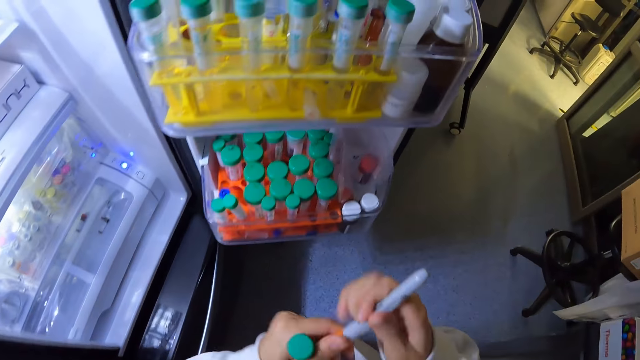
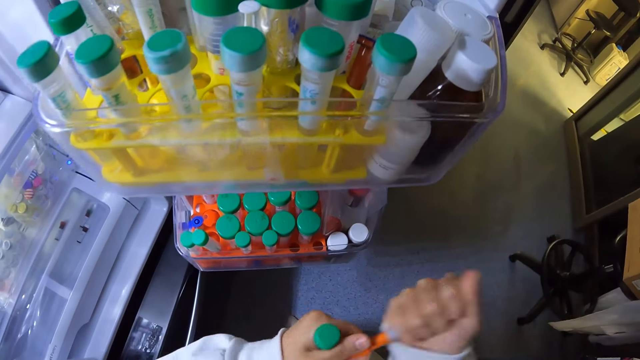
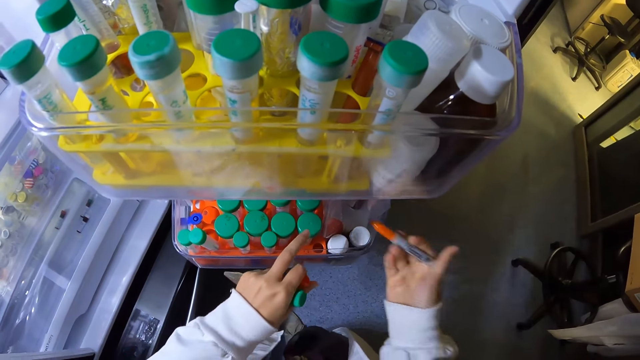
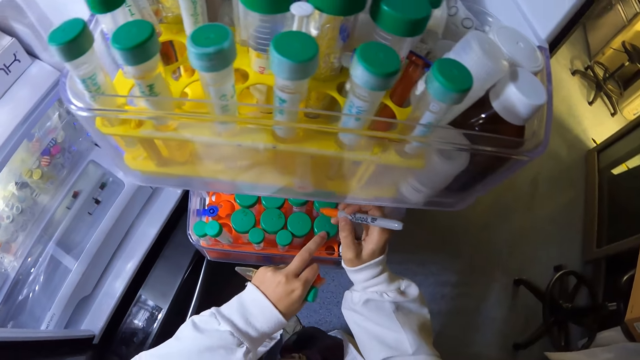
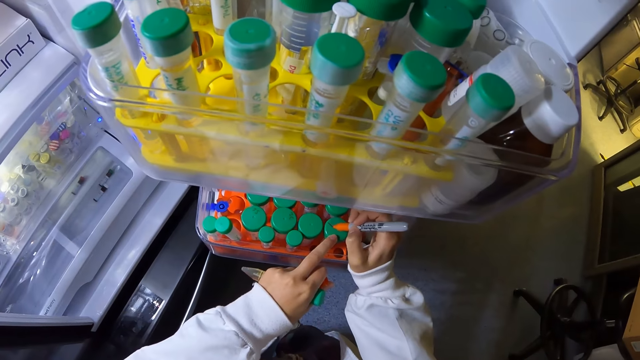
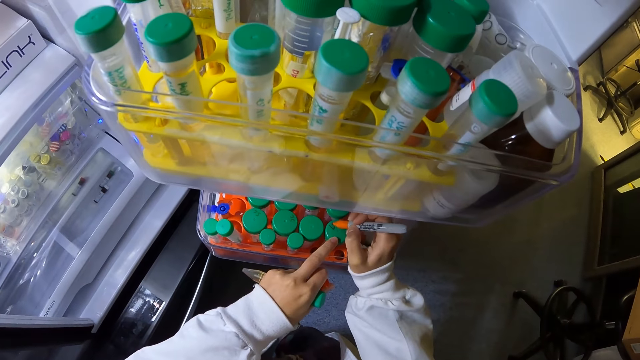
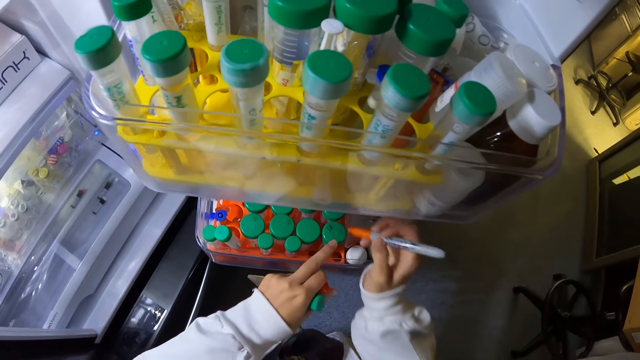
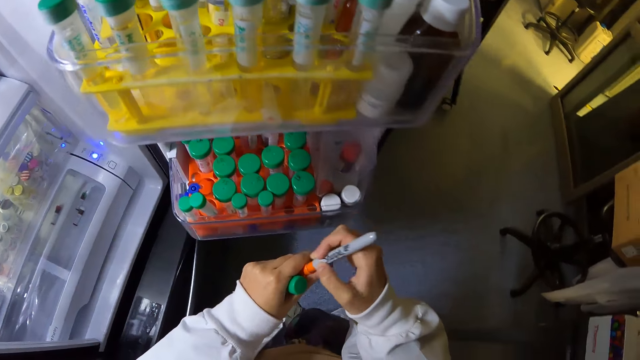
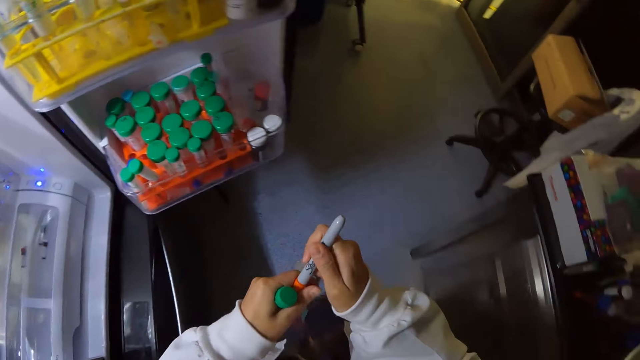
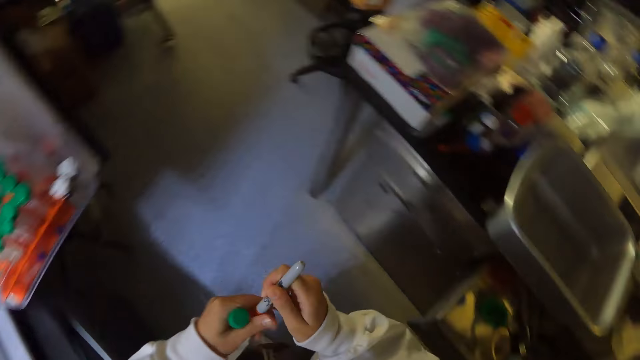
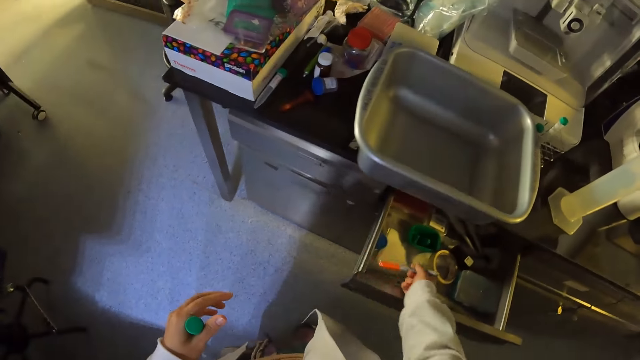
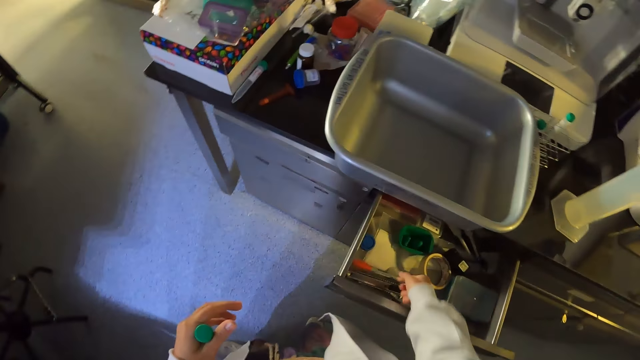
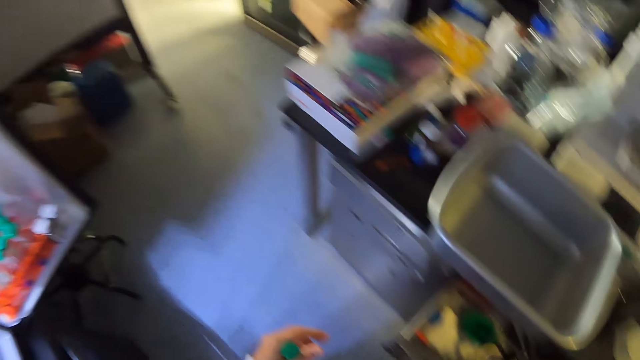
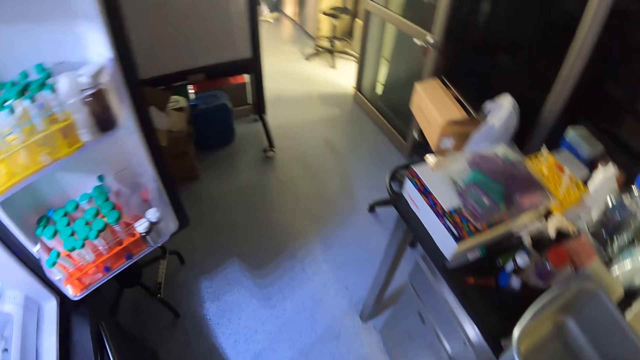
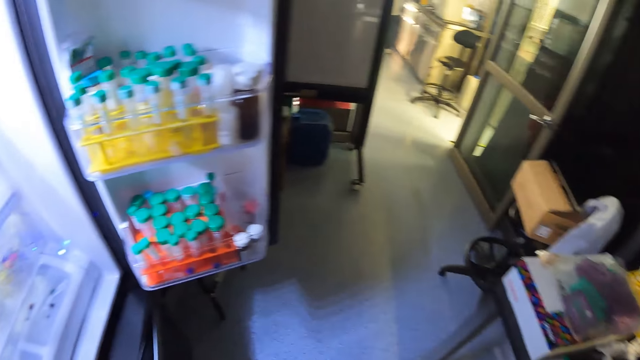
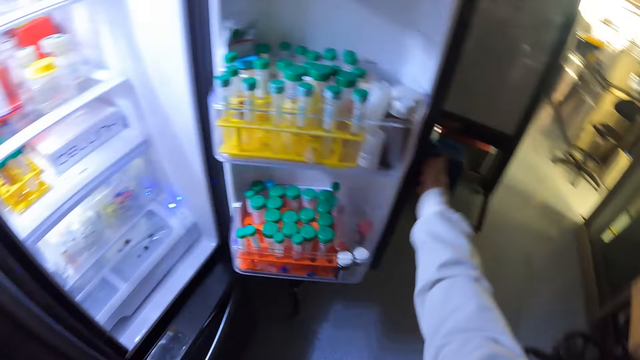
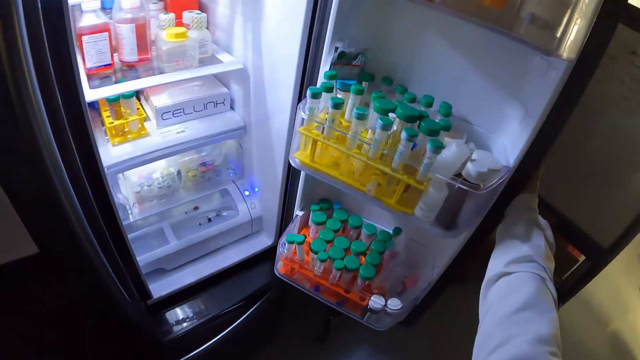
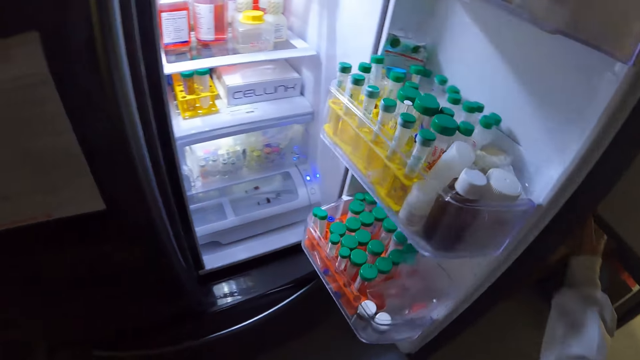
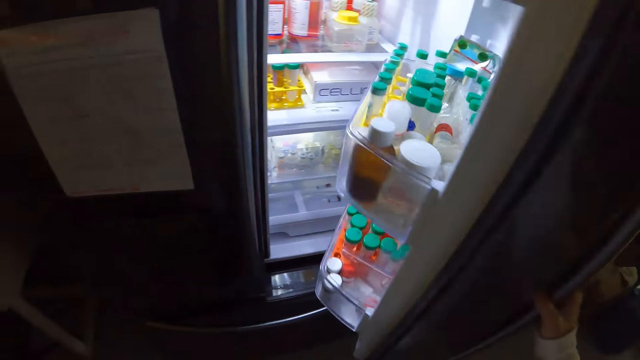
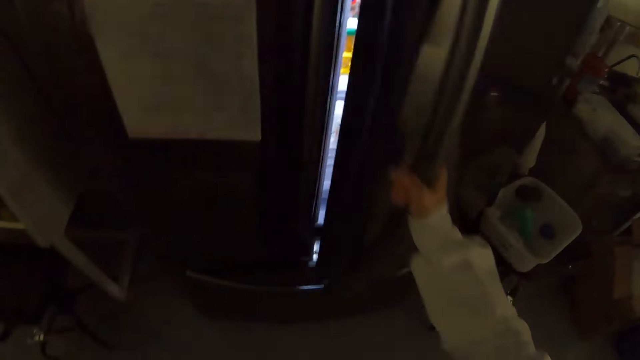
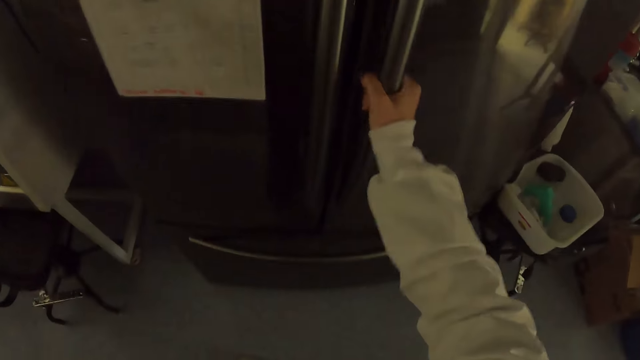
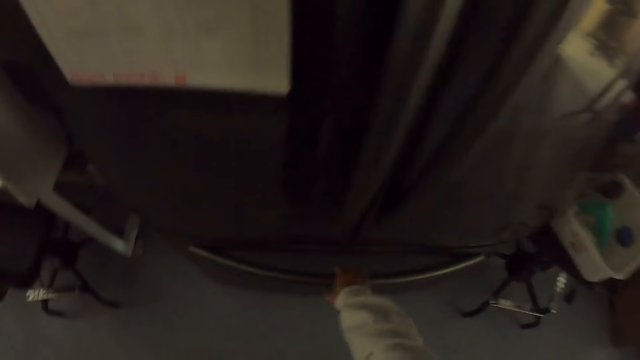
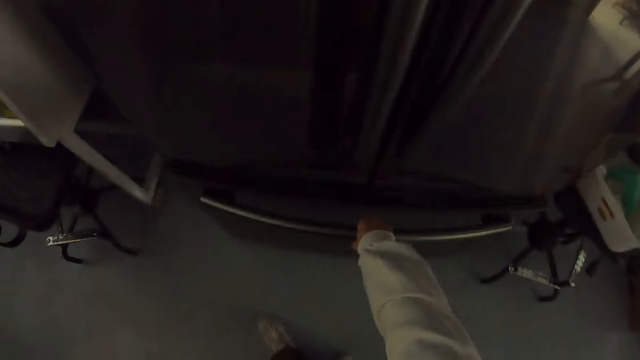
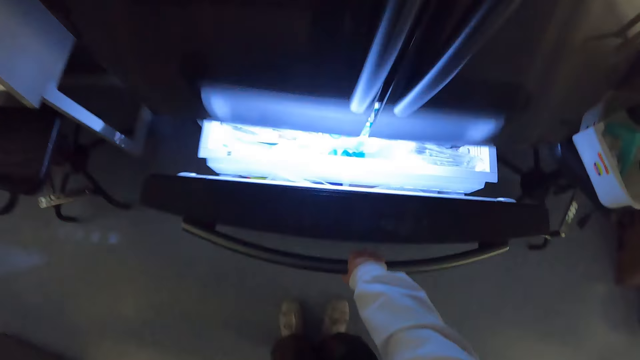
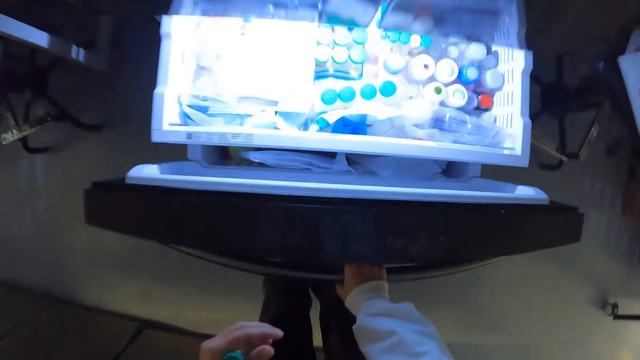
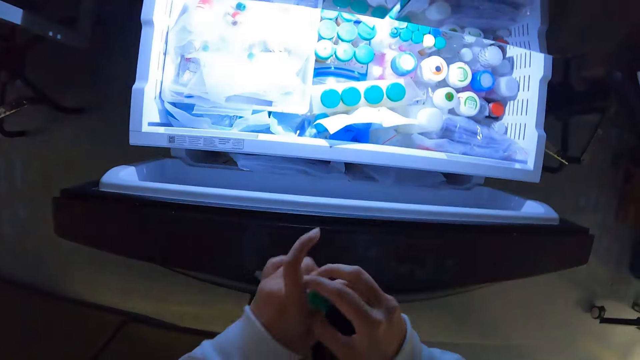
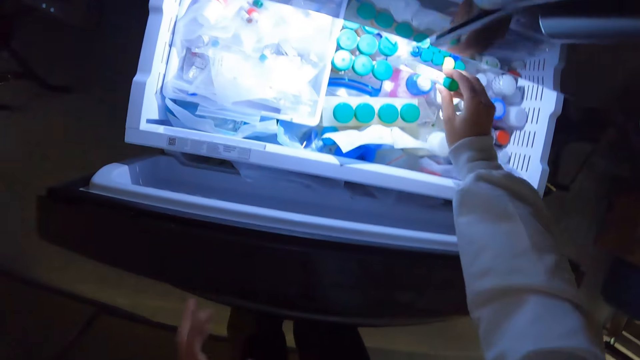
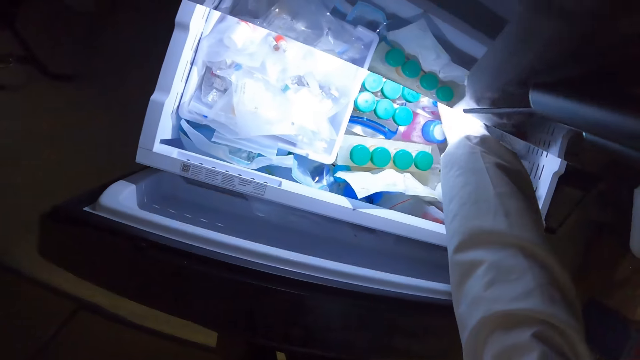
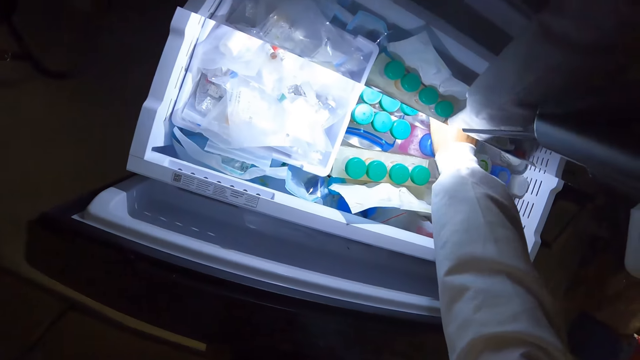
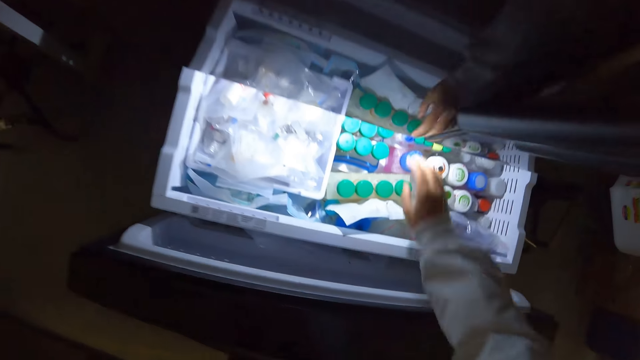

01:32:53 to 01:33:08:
The camera wearer removes the pen lid. They write on the bottle specimen. They return the pen lid. They put the pen in the drawer and close the drawer. They walk around. They close the fridge. They open the fridge freezer. They place the sample tube in the fridge freezer.

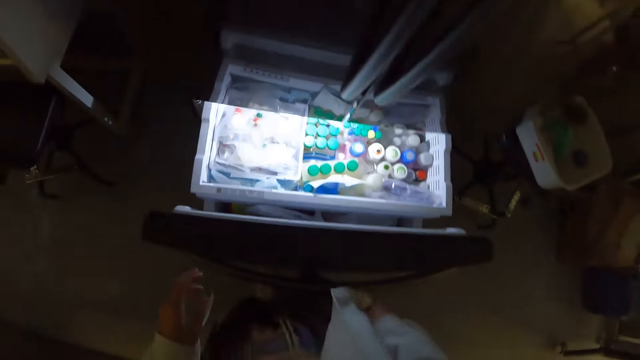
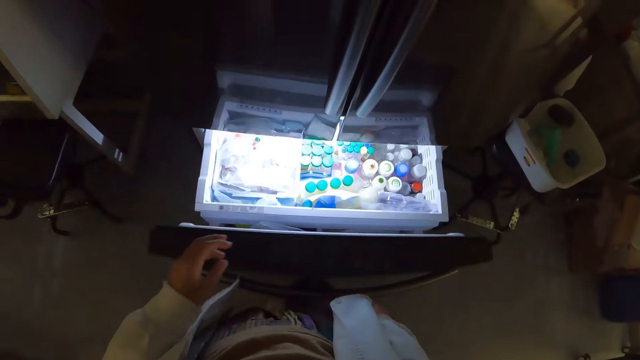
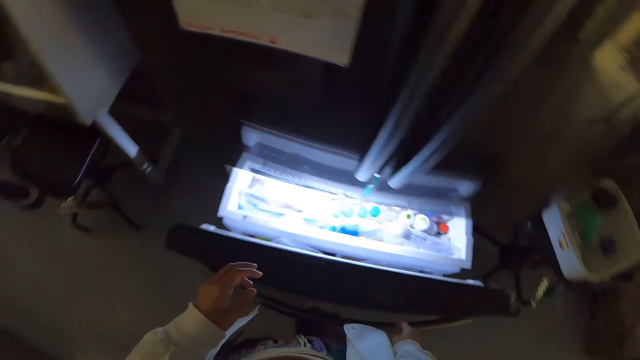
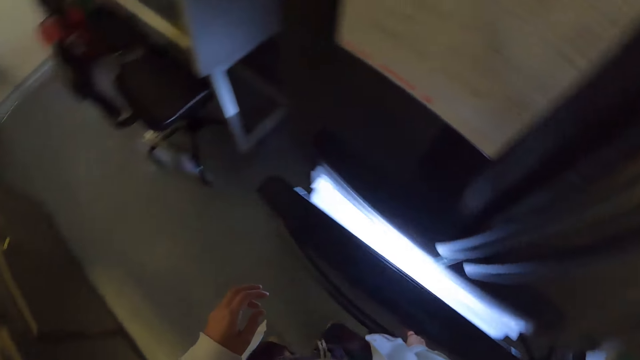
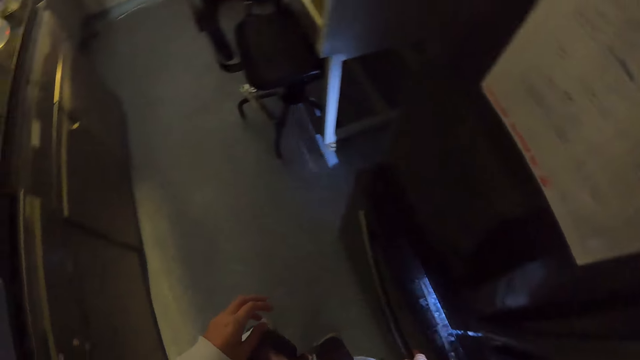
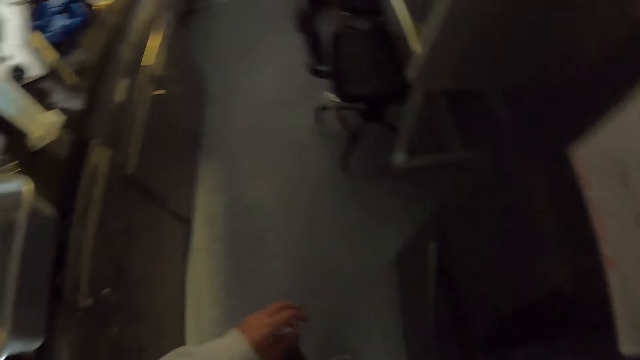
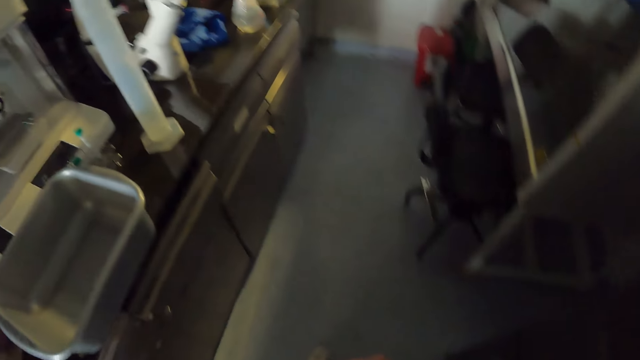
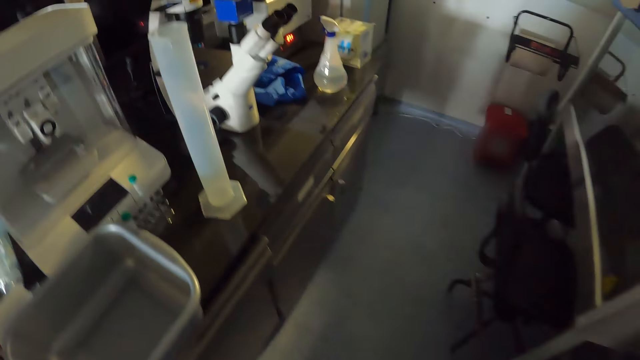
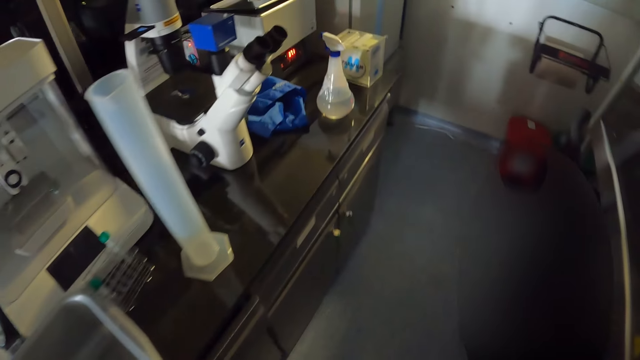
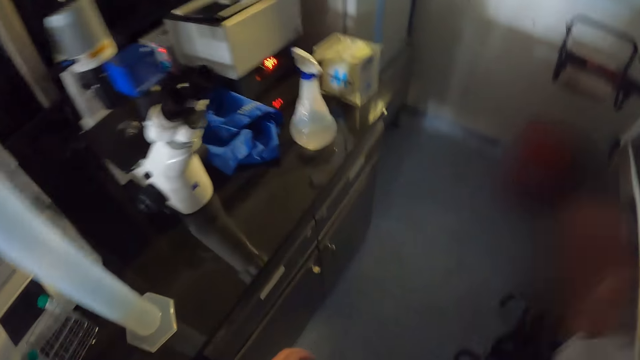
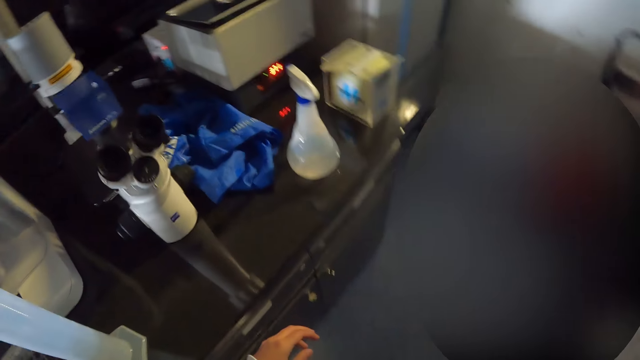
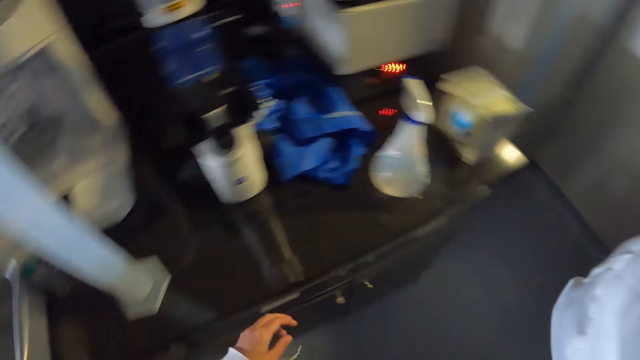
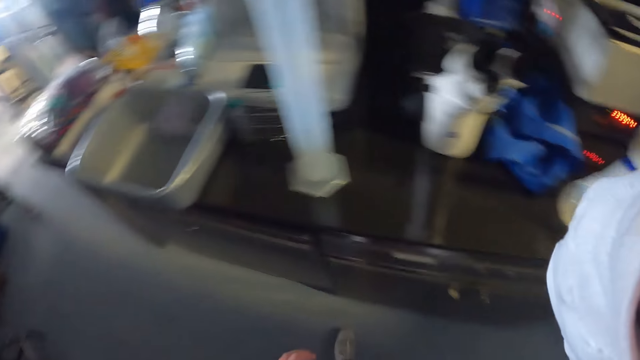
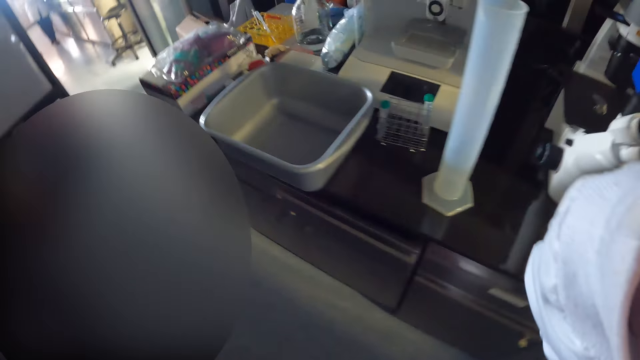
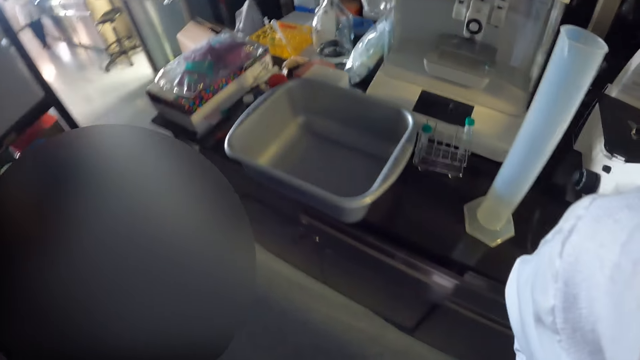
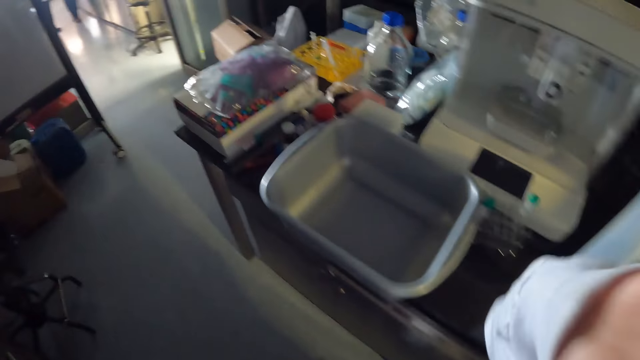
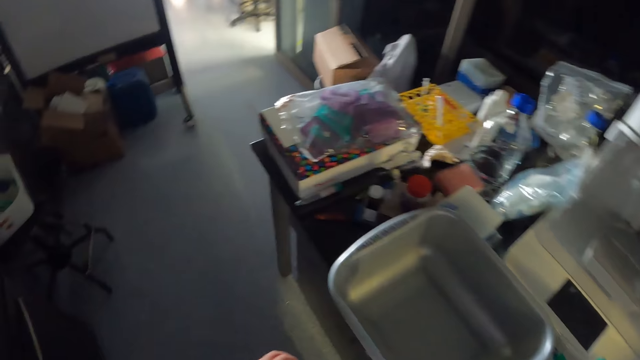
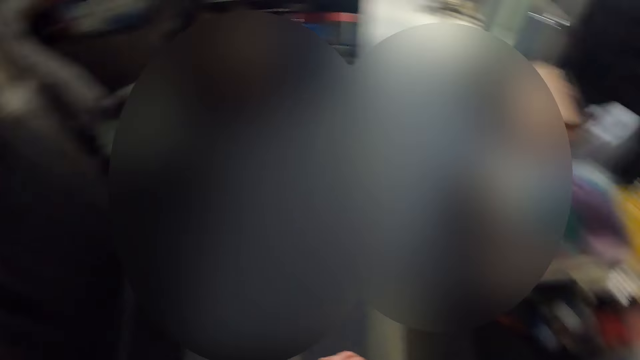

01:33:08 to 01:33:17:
The camera wearer closes the fridge freezer. They walk around. They adjust the camera.
